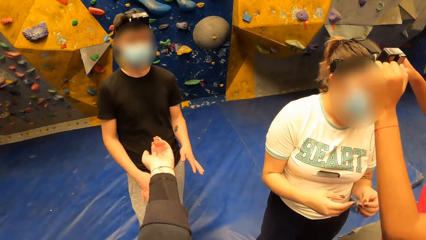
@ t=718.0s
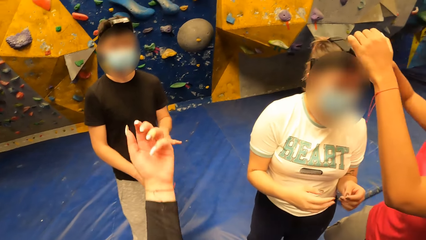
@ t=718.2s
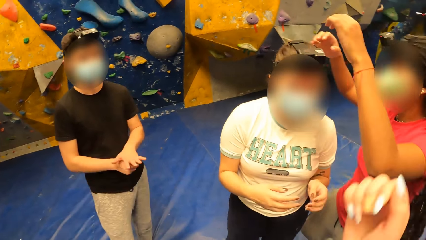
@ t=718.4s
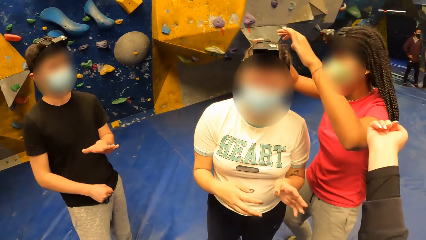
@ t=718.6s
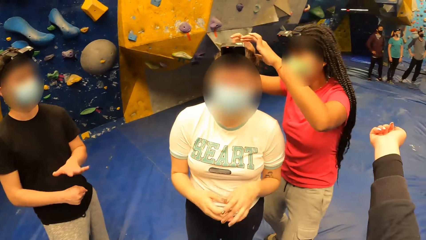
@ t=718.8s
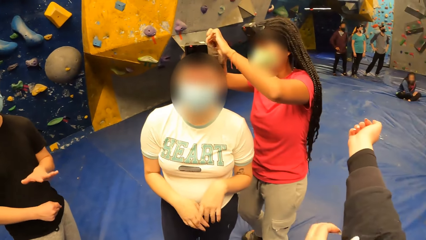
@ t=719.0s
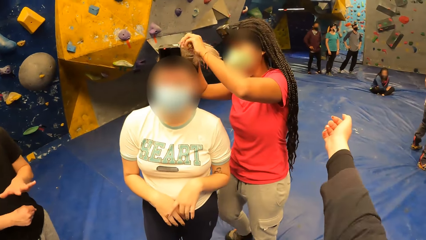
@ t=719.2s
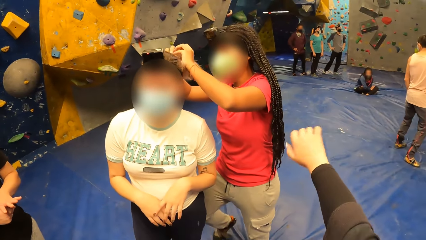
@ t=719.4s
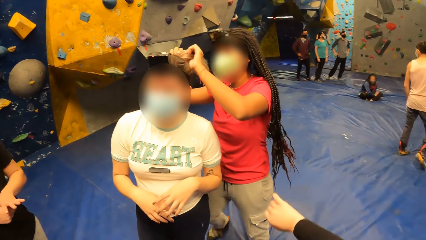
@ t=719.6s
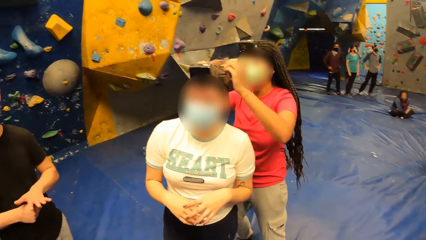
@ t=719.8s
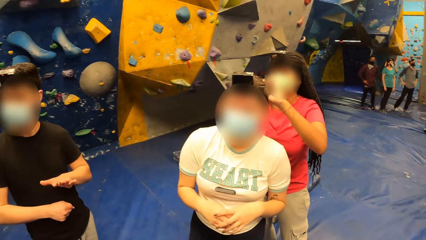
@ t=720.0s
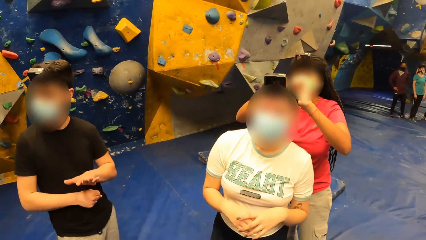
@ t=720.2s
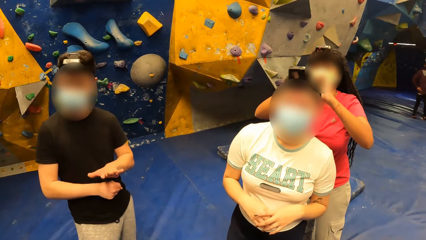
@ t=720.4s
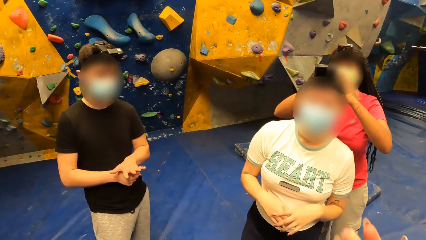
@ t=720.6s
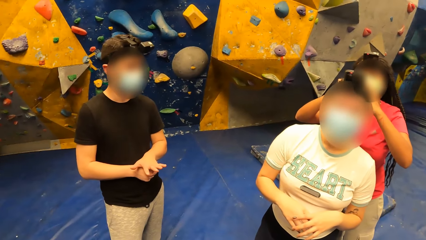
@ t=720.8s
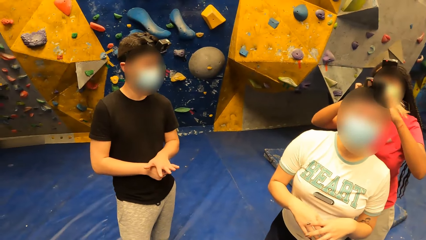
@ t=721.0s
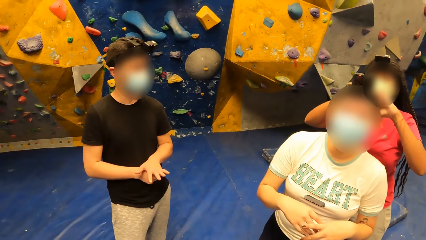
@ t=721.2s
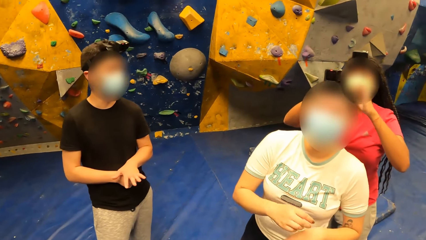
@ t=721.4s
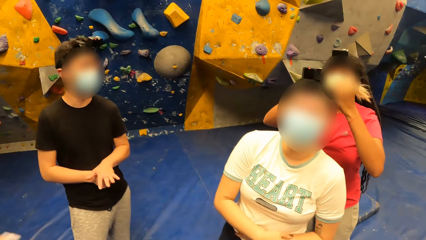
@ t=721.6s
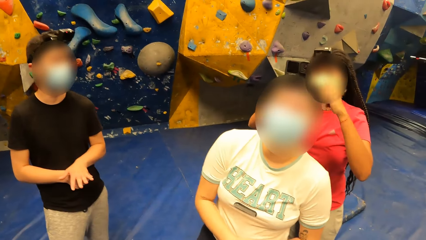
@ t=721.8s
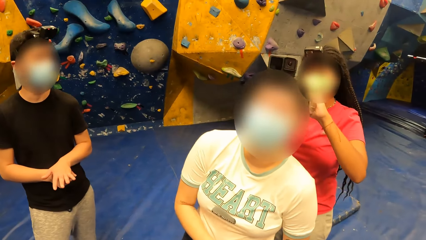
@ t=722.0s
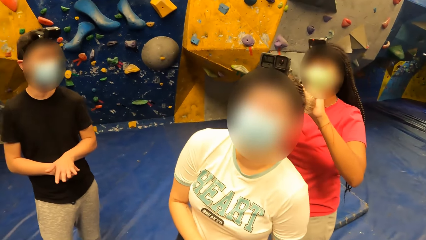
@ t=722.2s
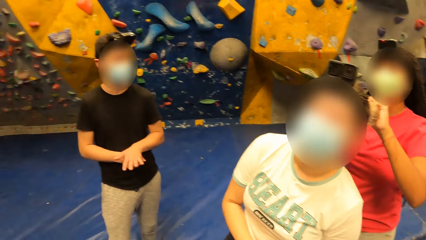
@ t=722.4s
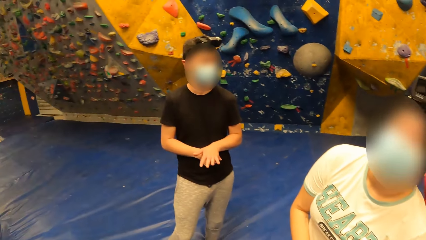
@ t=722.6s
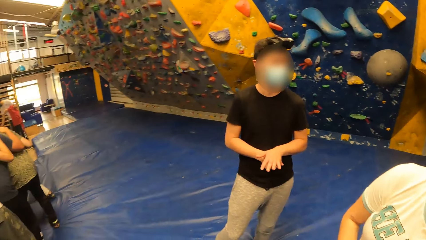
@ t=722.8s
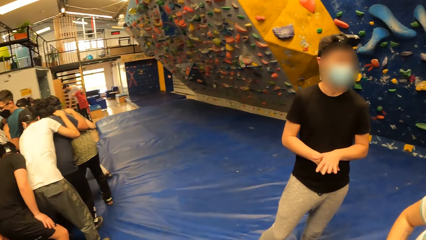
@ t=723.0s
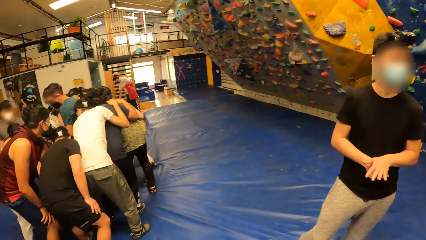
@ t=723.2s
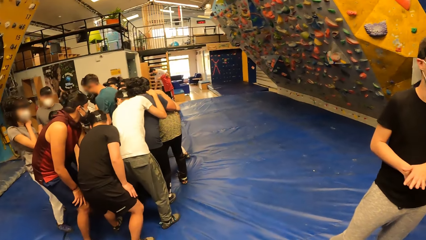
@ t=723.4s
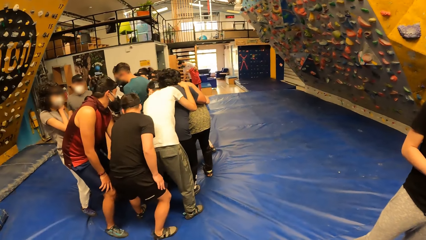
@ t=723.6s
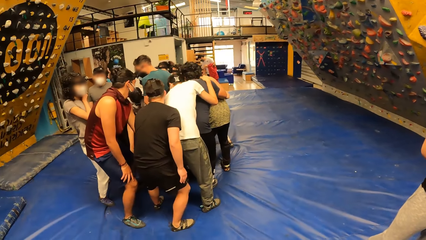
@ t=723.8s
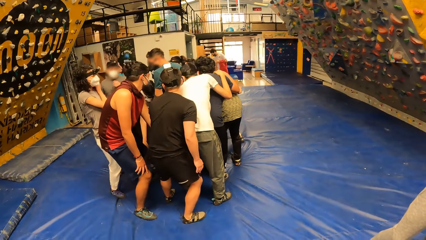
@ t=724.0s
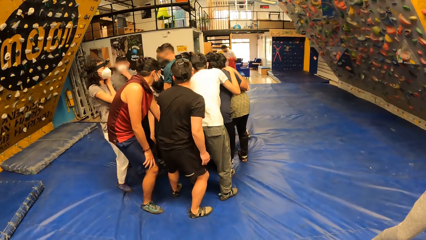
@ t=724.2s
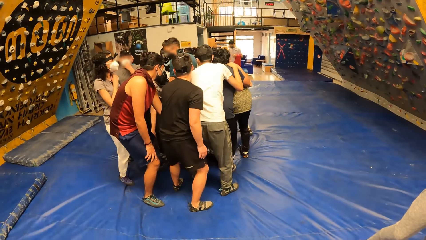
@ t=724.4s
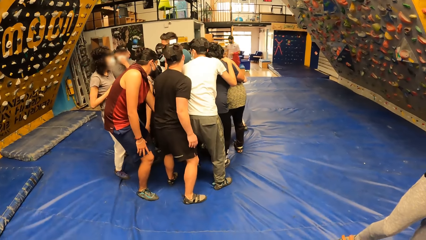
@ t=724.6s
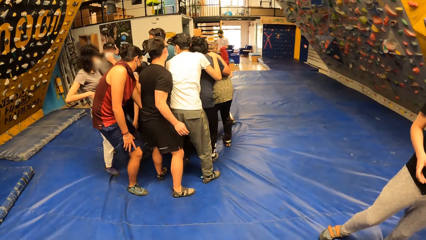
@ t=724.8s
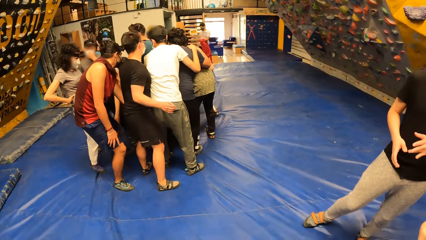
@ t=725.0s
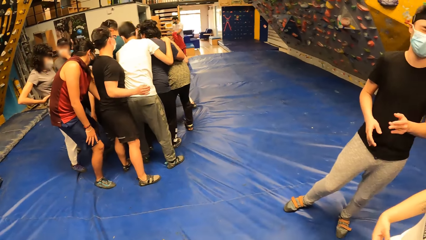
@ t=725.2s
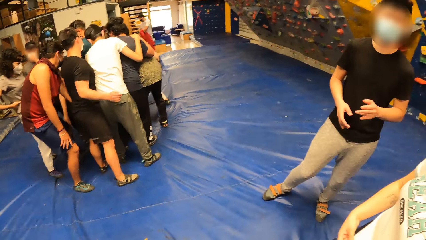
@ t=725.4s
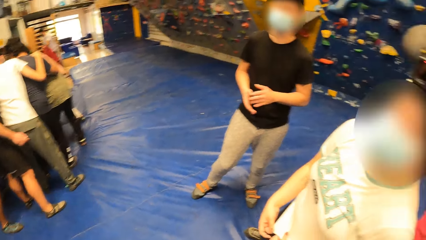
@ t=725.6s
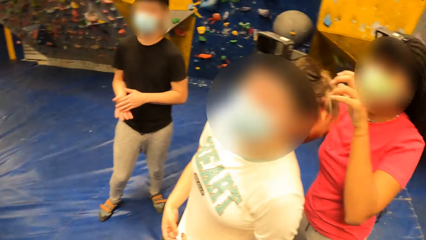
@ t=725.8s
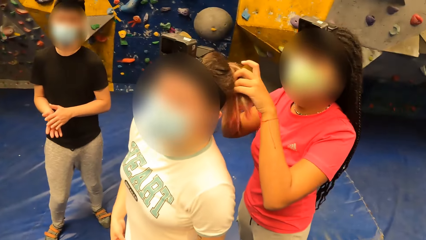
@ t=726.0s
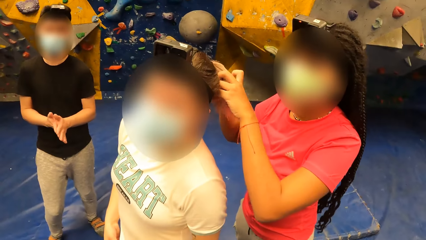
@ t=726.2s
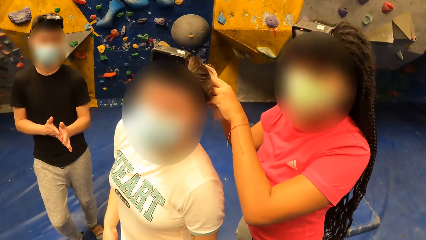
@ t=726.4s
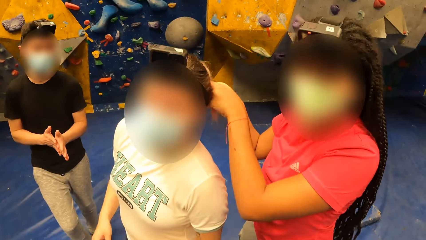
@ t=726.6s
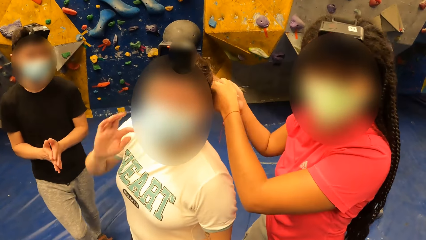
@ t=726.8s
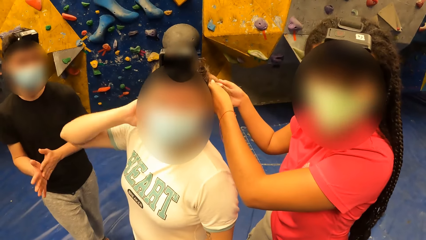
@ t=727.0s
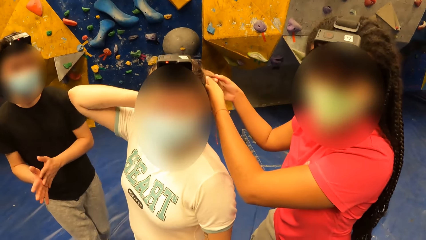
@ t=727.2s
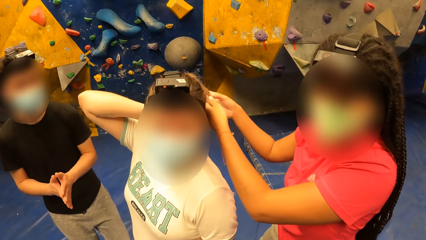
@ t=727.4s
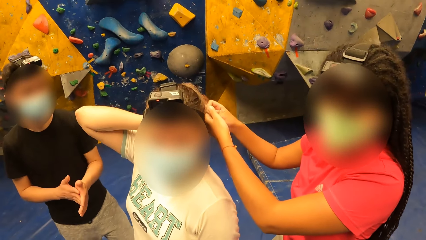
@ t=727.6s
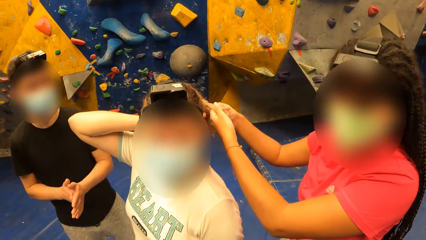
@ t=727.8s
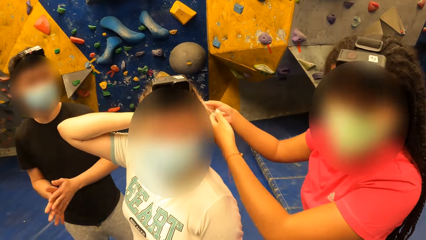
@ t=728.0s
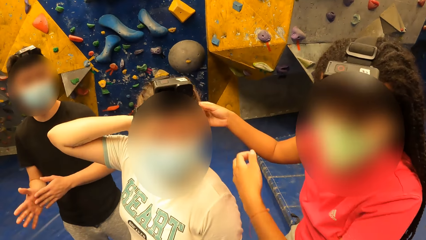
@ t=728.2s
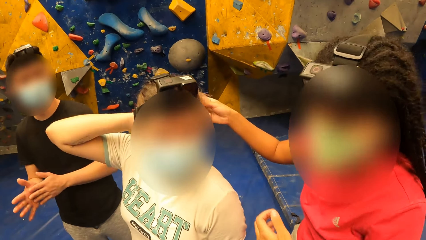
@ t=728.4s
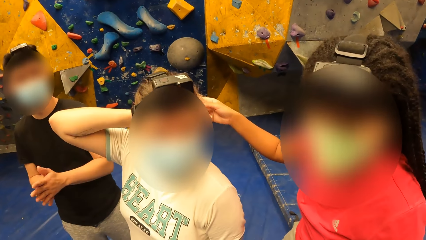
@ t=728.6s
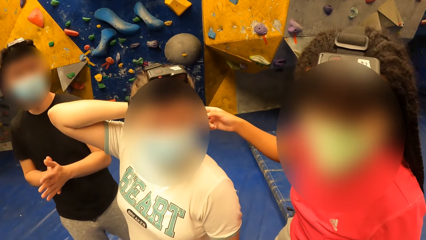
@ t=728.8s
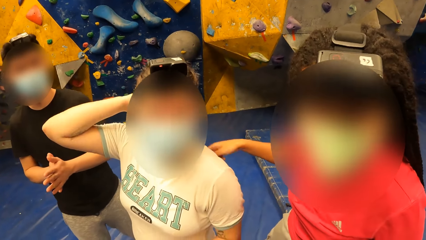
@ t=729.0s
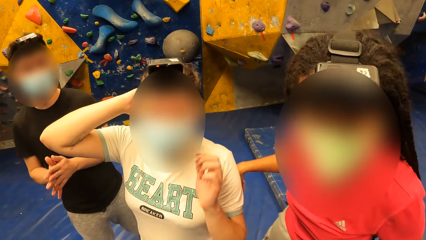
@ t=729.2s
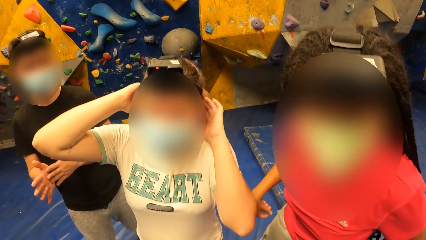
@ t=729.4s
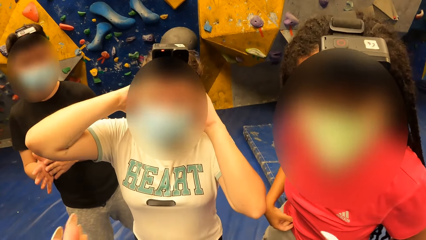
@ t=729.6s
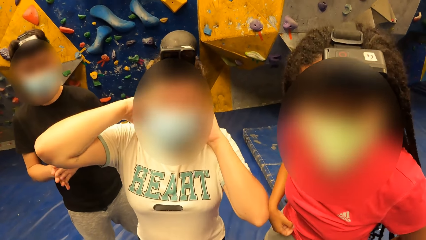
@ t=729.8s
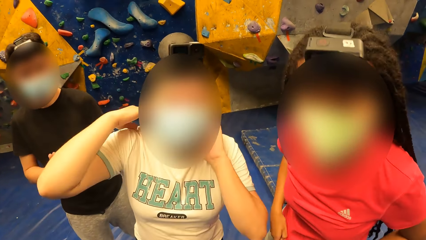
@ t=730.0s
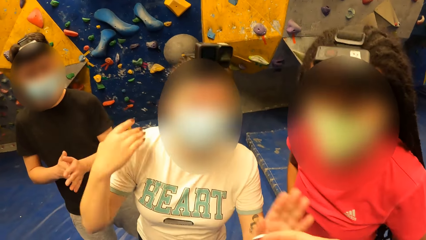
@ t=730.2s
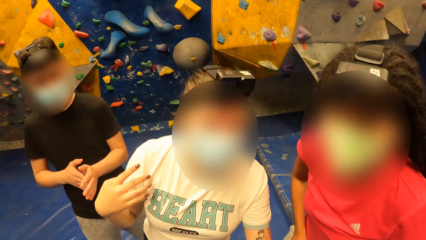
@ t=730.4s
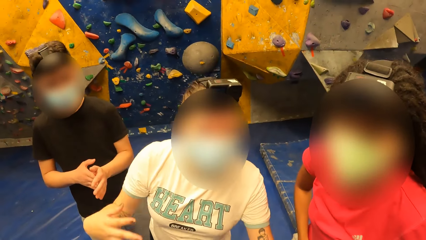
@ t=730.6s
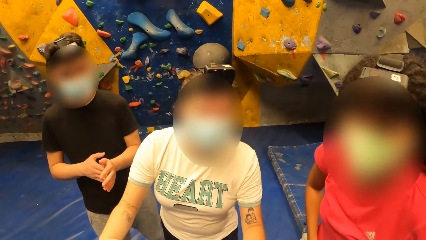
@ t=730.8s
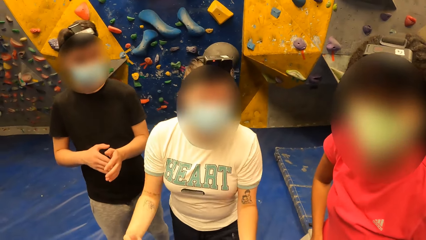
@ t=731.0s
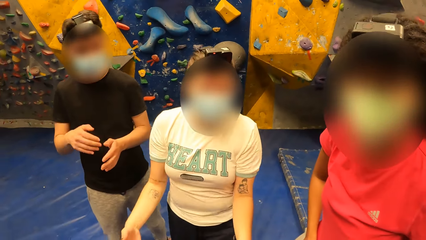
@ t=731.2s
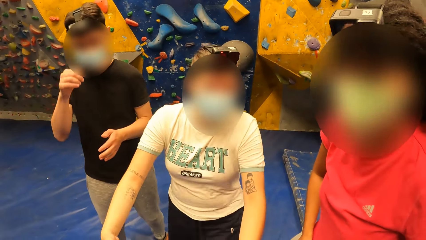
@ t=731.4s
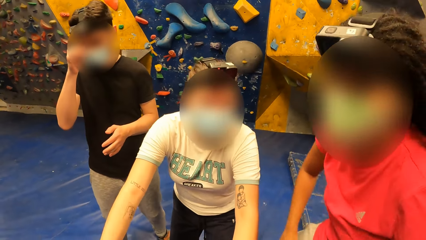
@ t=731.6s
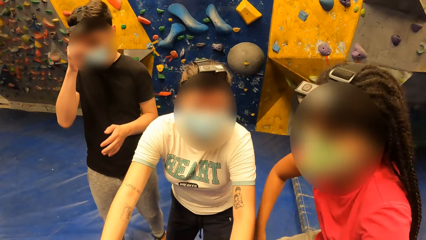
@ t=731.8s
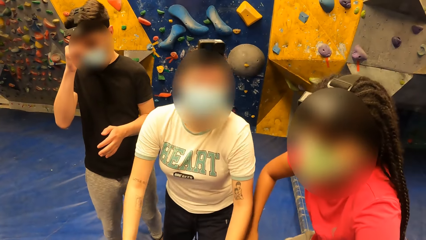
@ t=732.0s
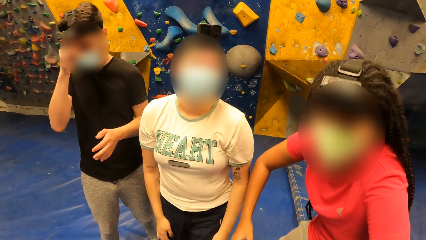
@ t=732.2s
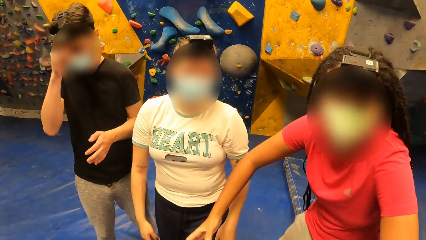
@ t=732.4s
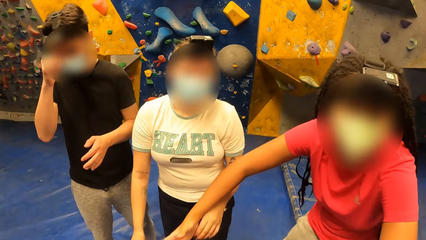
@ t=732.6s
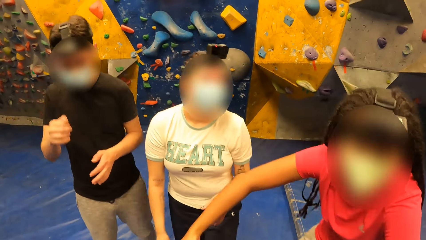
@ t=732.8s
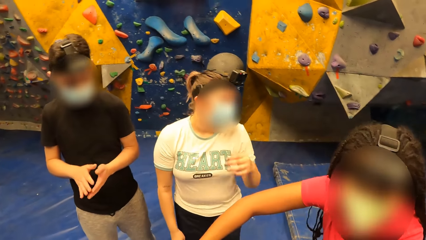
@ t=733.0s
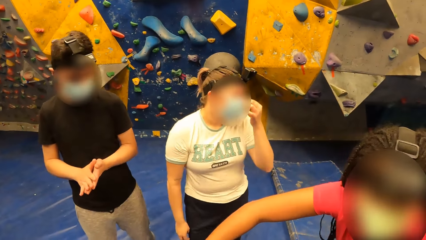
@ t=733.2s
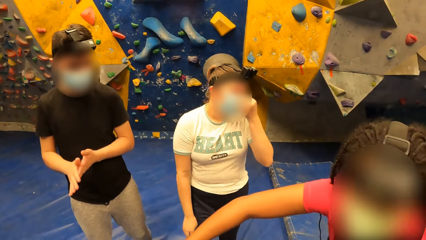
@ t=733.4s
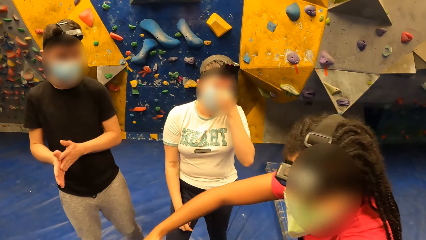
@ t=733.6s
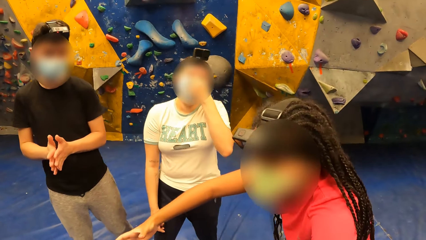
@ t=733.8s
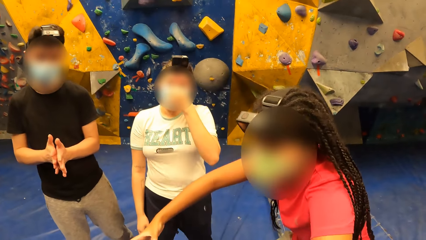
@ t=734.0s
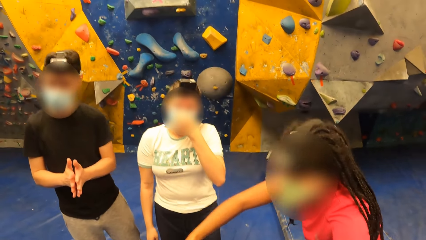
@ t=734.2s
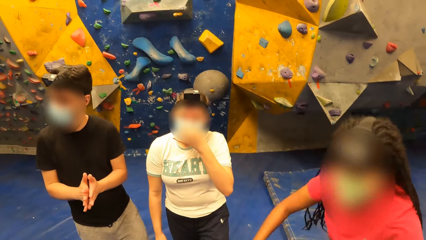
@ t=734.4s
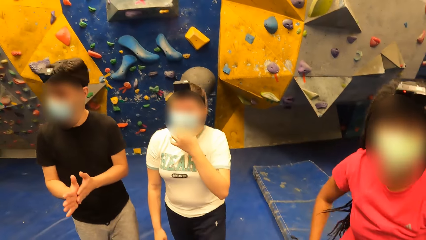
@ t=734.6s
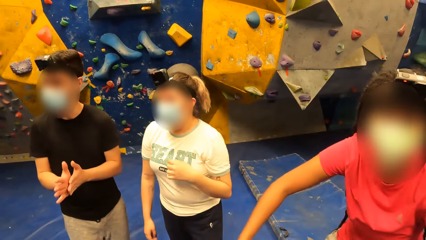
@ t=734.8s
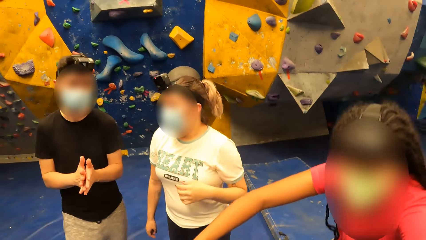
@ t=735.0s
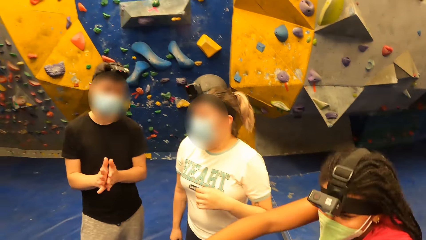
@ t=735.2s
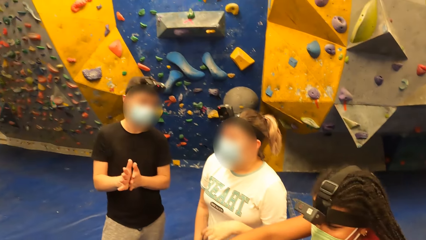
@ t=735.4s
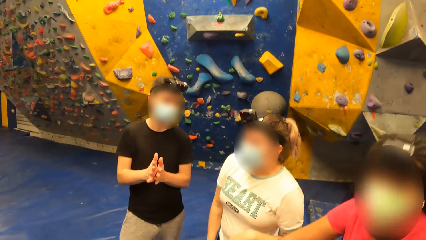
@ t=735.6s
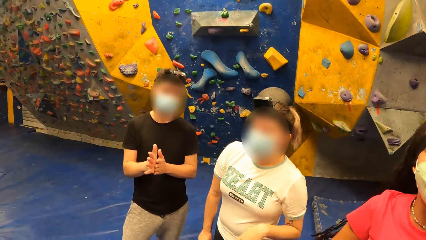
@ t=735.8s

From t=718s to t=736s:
The camera wearer folds the sleeve. They interact with the friends. A lady touches the face with the left hand. The camera wearer interacts with the friends. Another lady touches the hair with the right hand. The camera wearer interacts with the friends. The other lady touches the face with the left hand.
